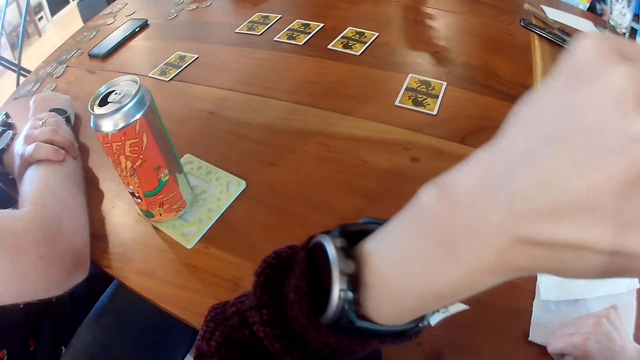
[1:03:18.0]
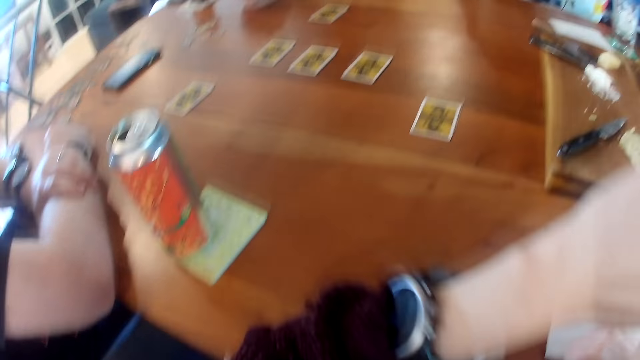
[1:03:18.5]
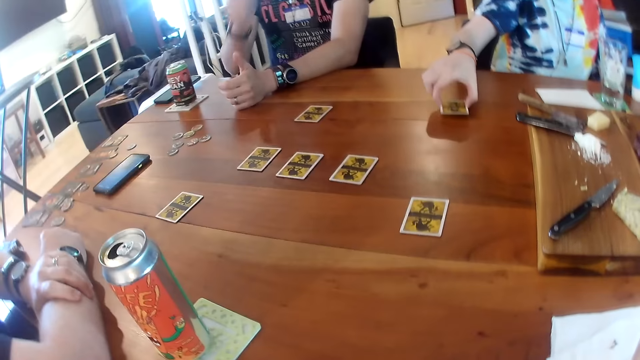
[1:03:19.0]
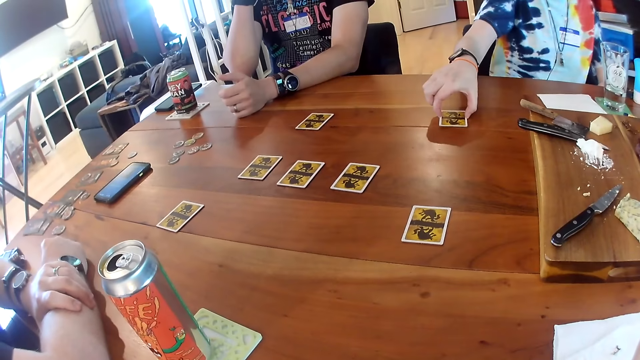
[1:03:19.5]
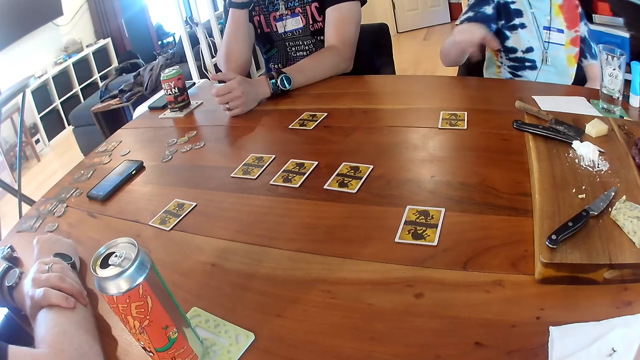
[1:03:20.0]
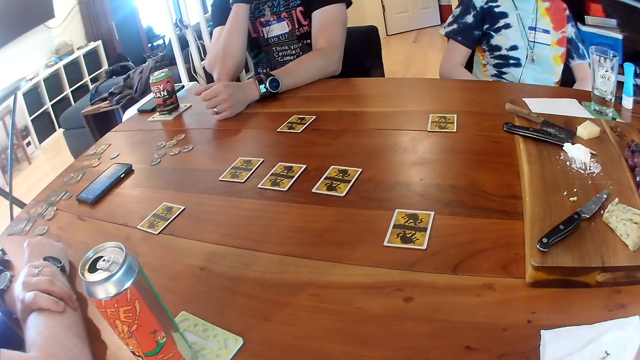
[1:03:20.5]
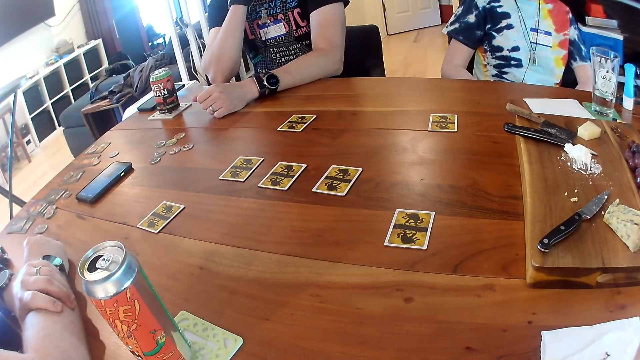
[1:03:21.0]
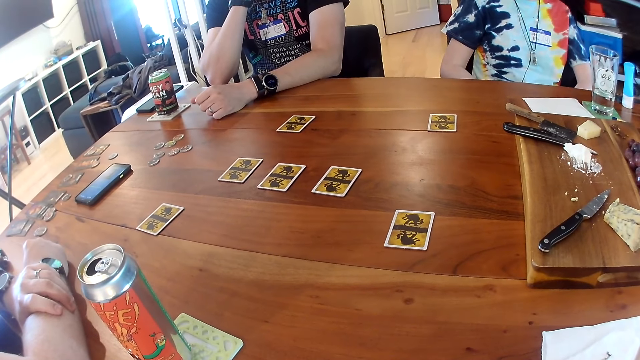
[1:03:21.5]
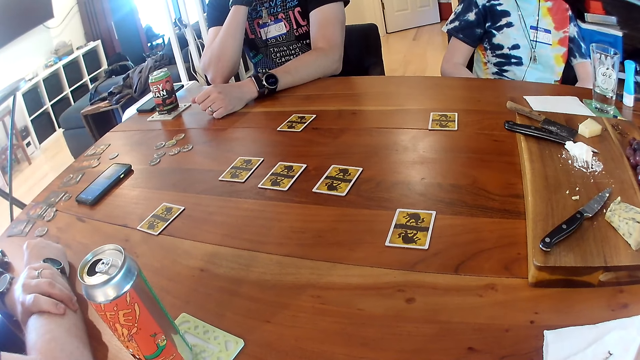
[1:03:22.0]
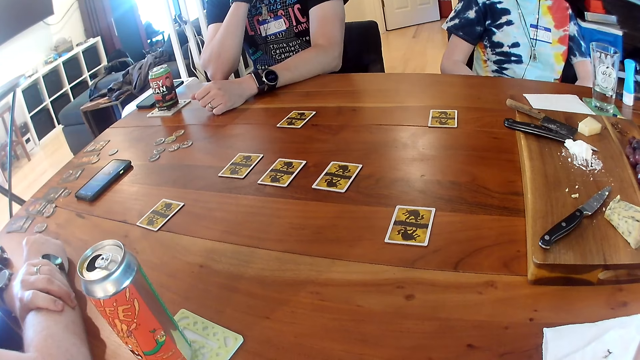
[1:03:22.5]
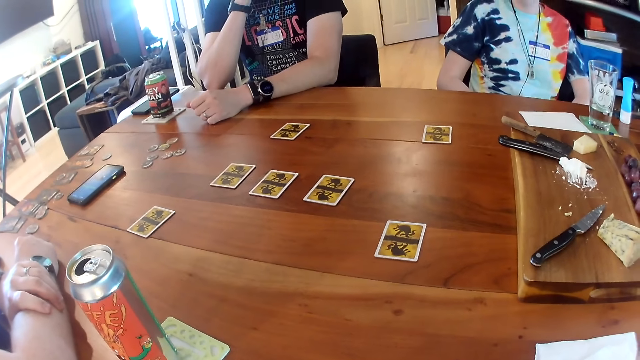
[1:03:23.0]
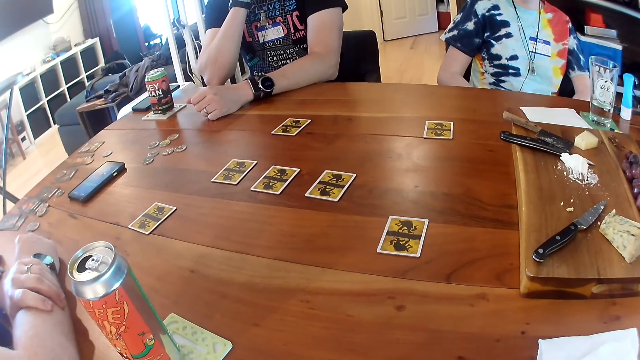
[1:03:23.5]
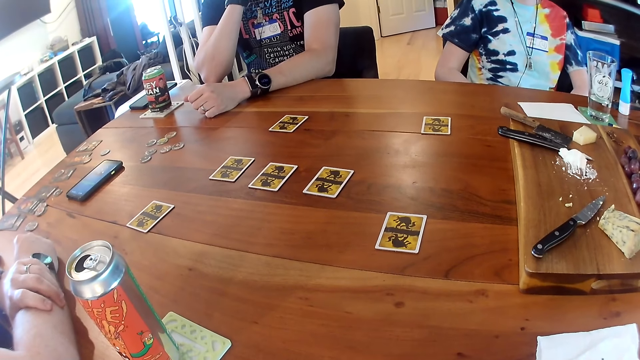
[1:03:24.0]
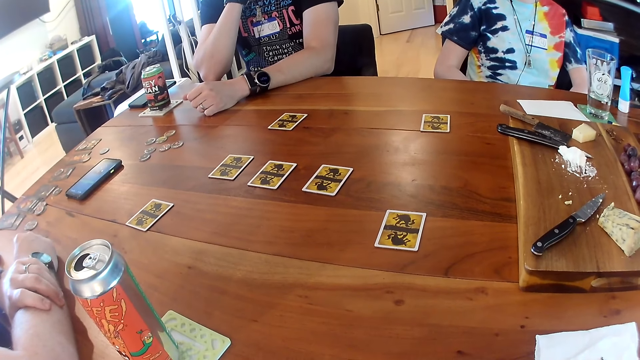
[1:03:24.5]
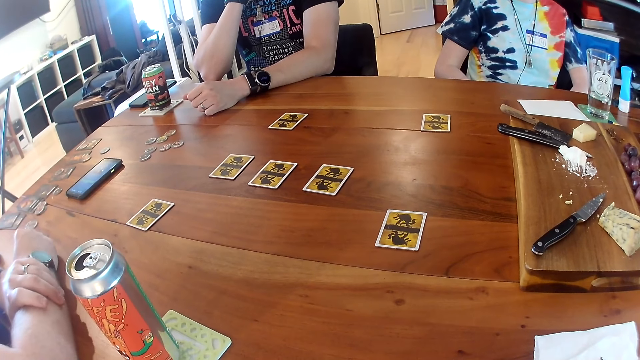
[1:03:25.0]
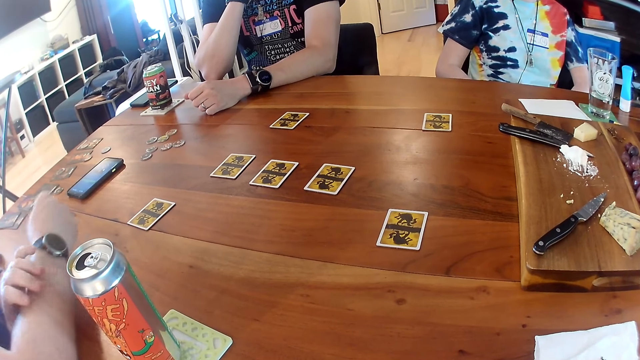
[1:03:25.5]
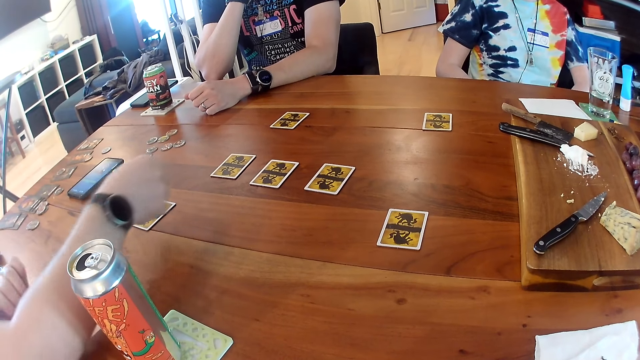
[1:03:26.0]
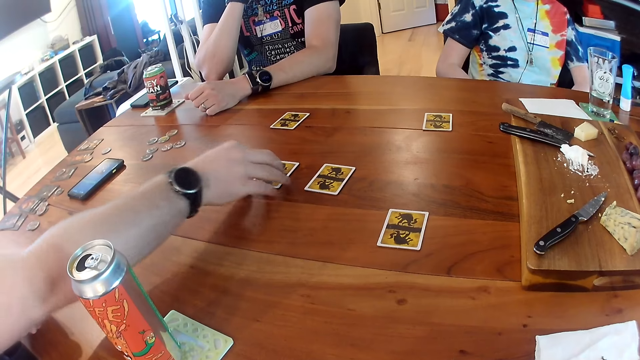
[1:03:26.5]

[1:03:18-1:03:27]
The camera wearer looks at his hands. A woman drops the card in her right hand on the table. The camera wearer converses. He looks at the cards on the table.

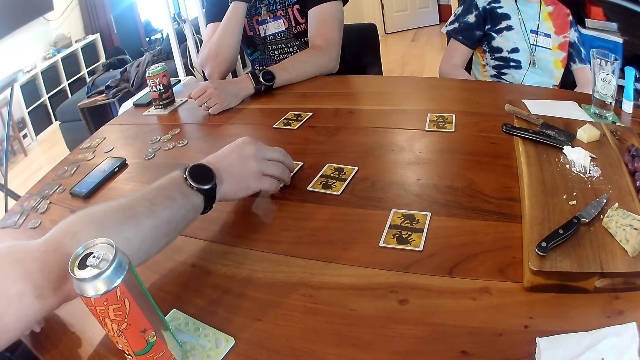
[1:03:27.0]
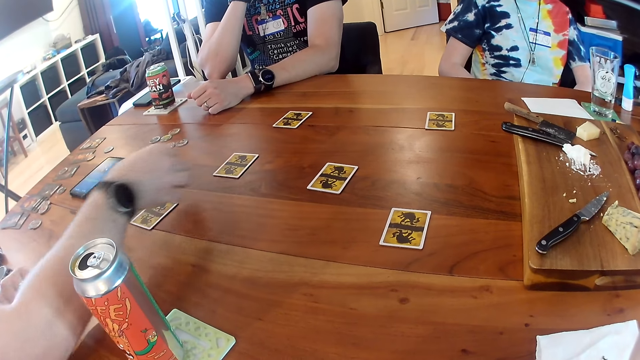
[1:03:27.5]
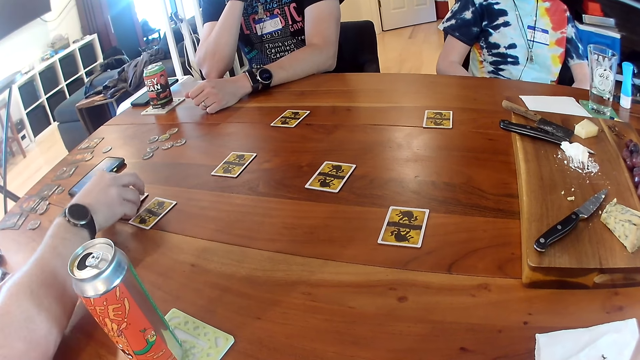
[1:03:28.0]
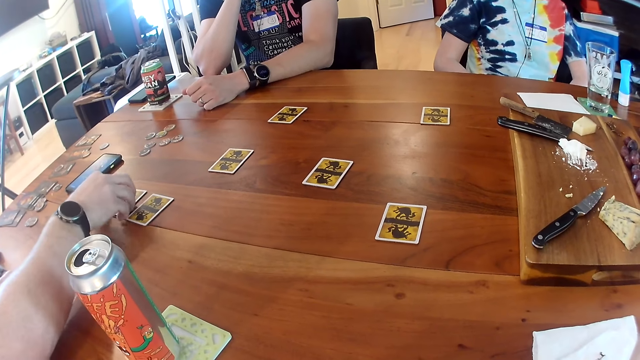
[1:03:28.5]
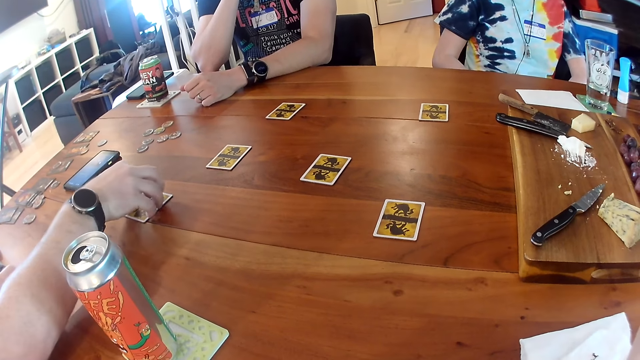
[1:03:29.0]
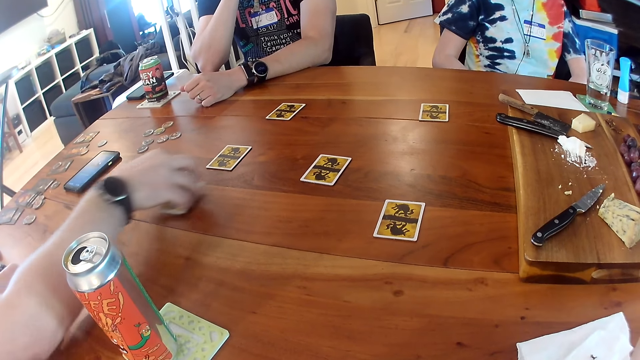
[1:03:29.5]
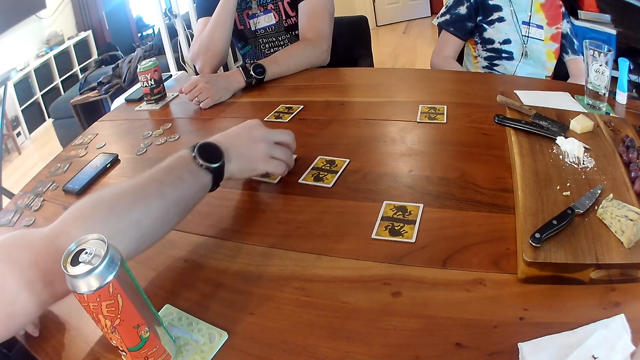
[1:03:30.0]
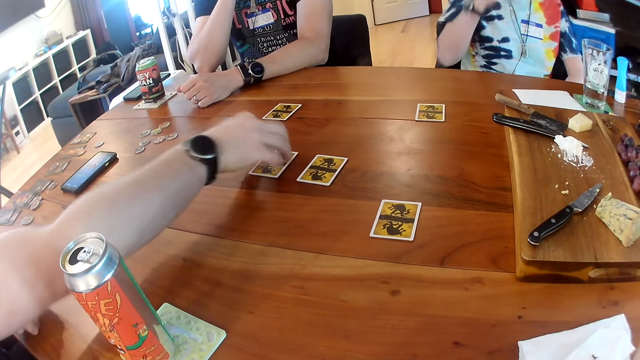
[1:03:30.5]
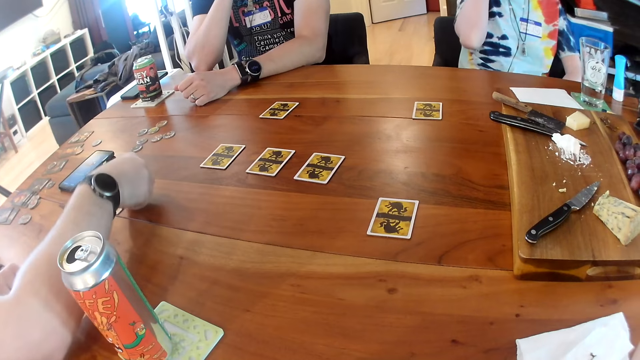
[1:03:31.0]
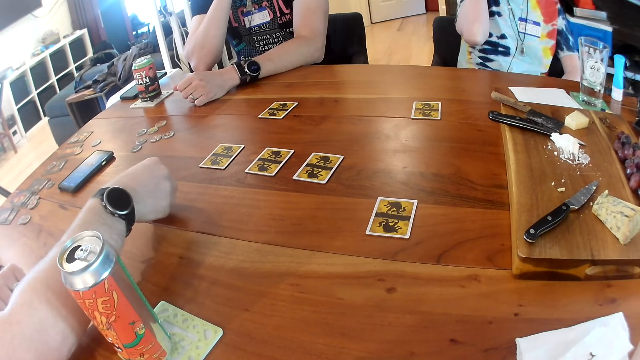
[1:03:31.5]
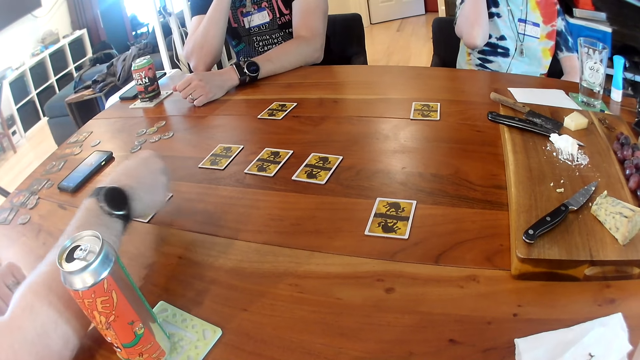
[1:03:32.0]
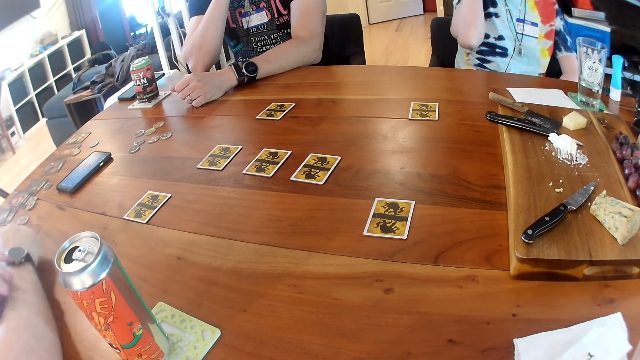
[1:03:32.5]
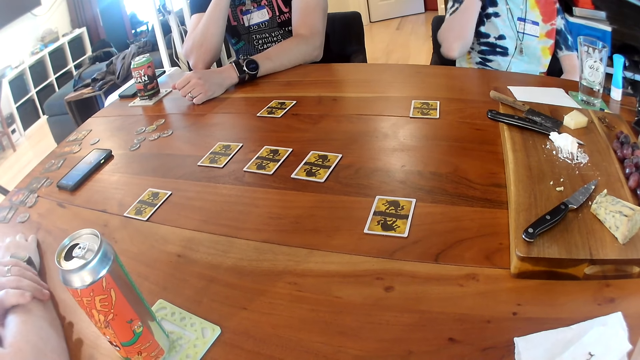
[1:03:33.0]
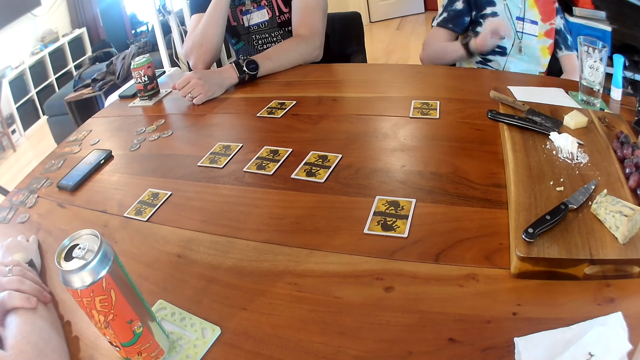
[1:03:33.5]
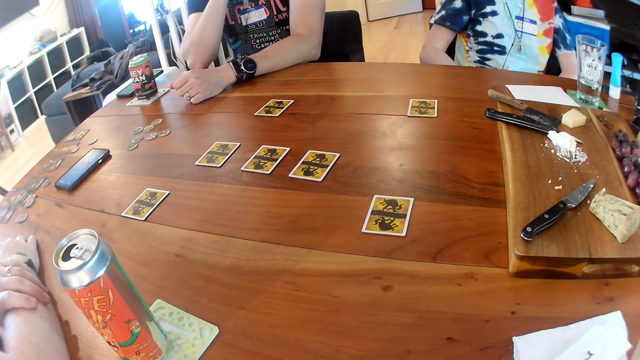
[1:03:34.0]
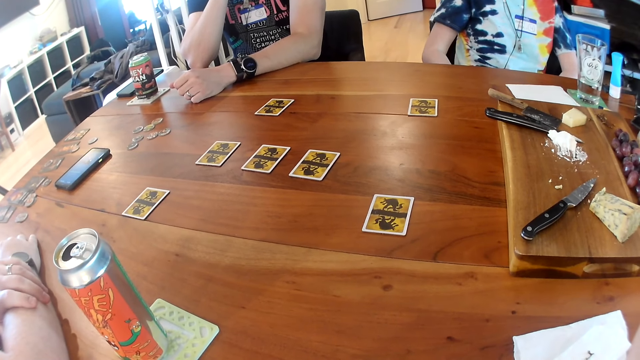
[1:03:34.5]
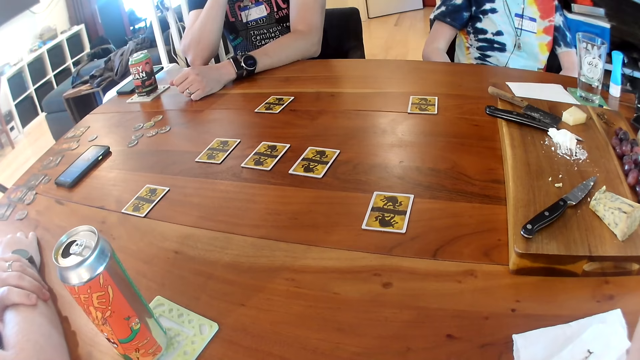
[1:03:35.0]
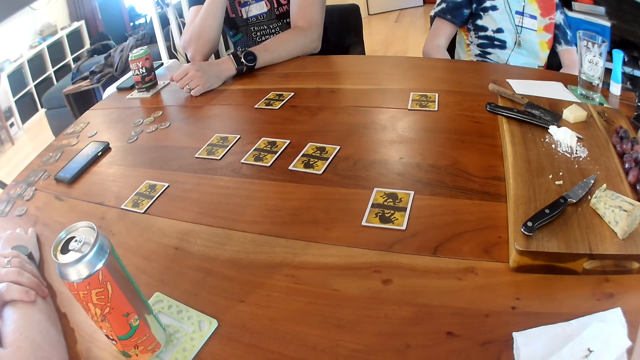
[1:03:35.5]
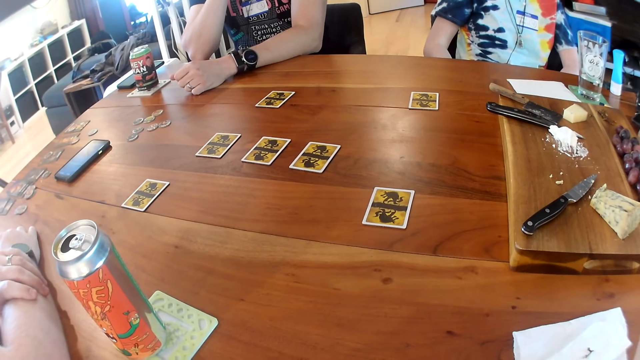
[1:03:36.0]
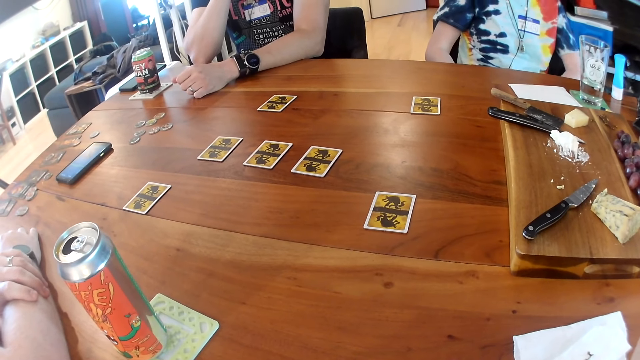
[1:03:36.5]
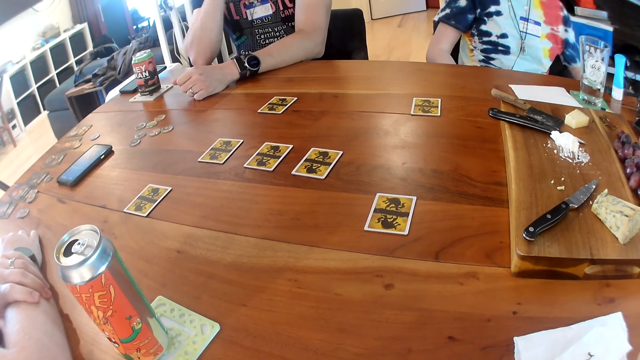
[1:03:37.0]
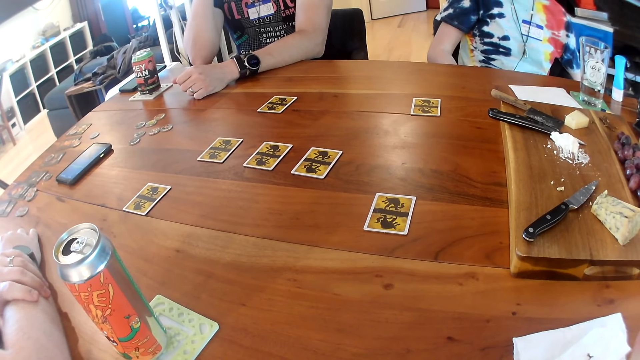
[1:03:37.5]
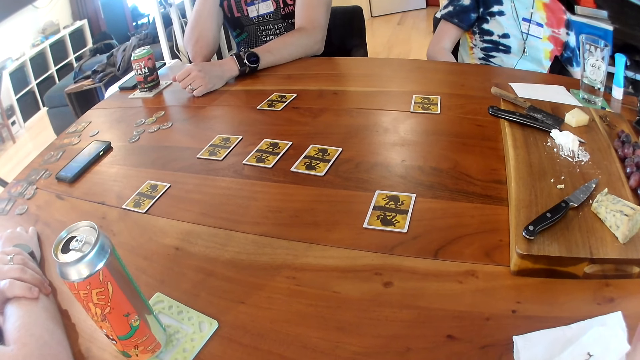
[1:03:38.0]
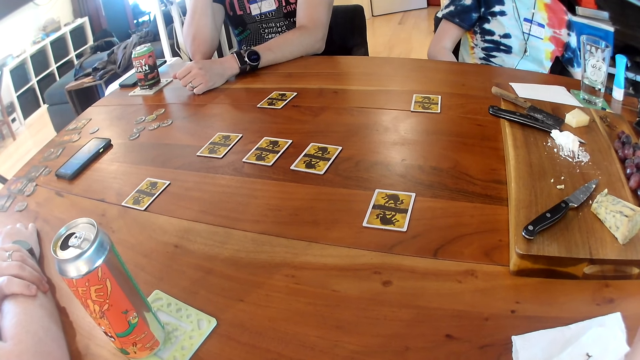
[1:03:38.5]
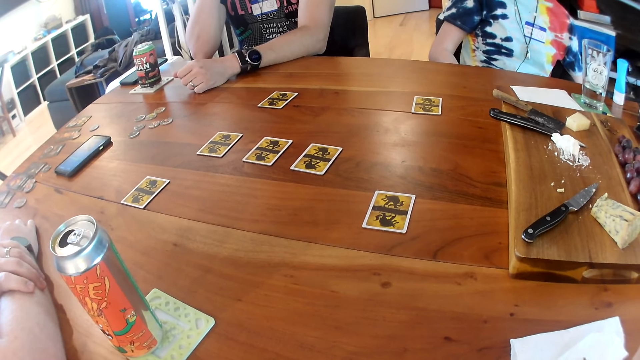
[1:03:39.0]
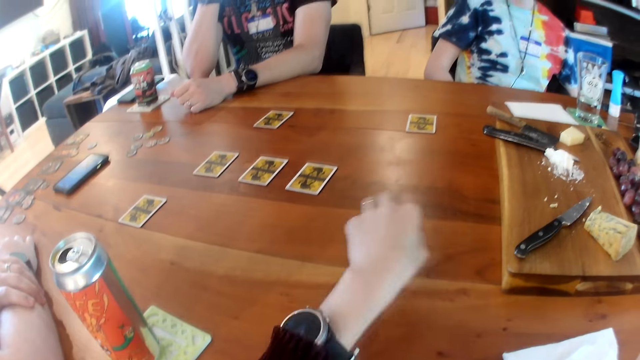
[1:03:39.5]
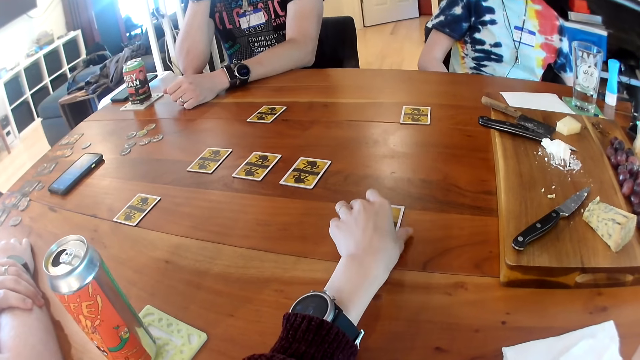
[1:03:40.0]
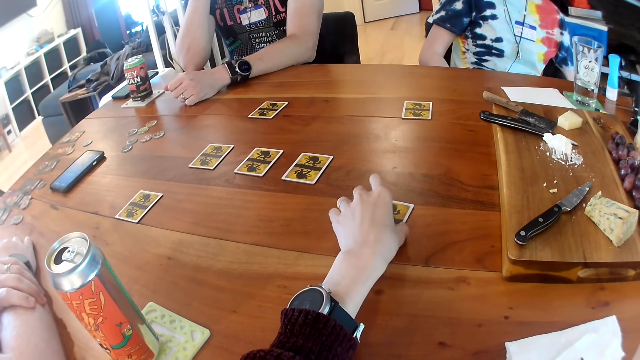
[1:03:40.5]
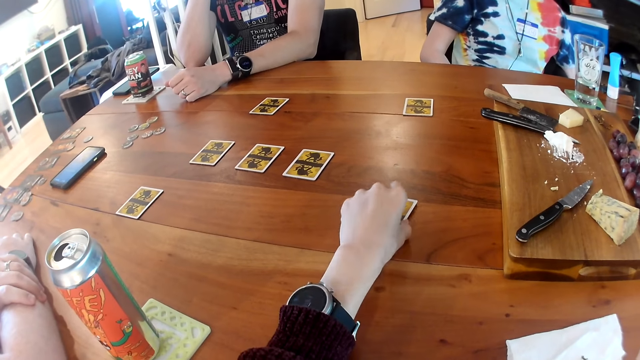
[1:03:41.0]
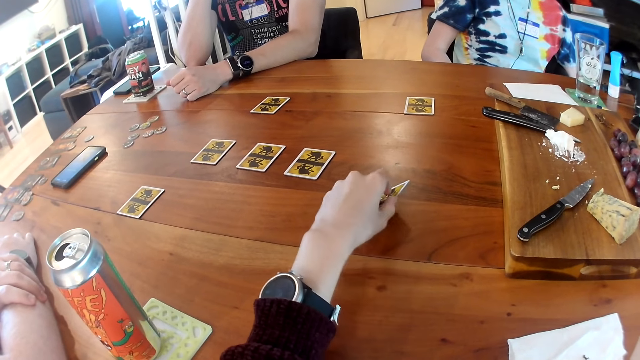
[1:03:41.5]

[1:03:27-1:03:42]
A man picks up a card from the table with his right hand. He drops the card in his right hand on the table. He picks up the card from the table with his right hand. He drops the card in his right hand on the table. He adjusts the card on the table with his right hand. The camera wearer looks at the cards on the table. She opens the card on the table with her left hand. She picks the card on the table.
